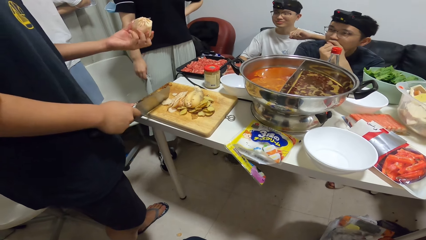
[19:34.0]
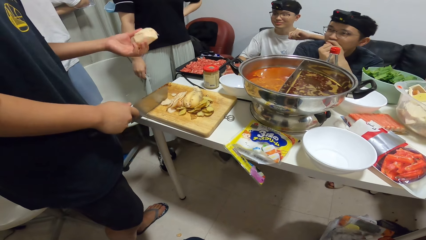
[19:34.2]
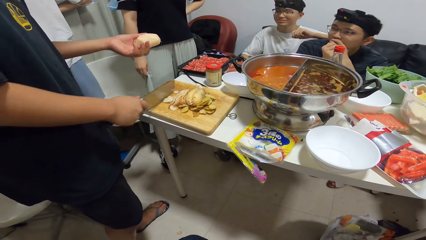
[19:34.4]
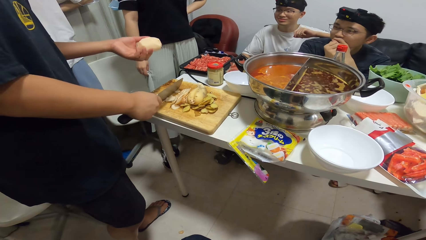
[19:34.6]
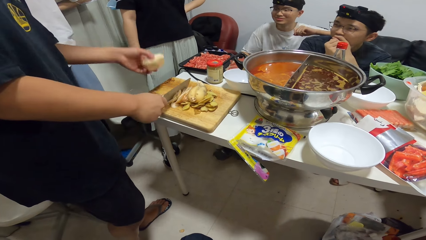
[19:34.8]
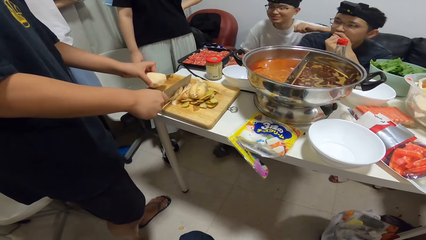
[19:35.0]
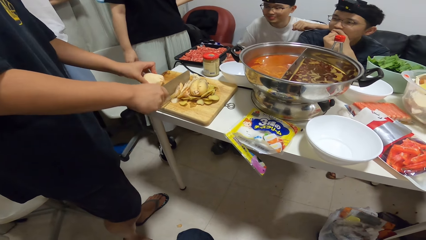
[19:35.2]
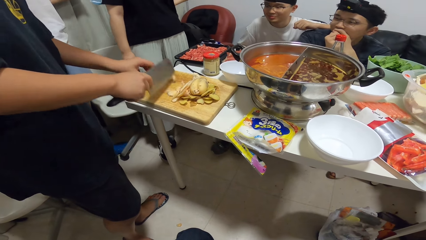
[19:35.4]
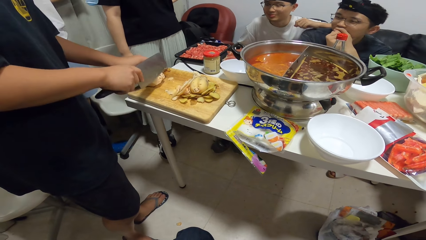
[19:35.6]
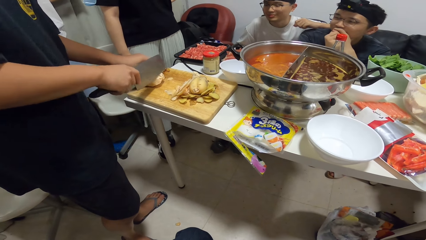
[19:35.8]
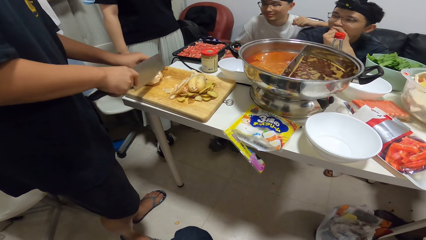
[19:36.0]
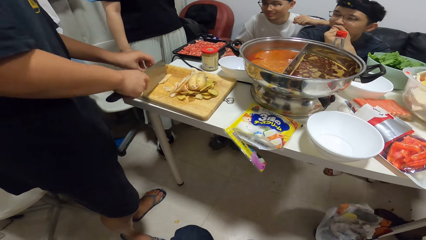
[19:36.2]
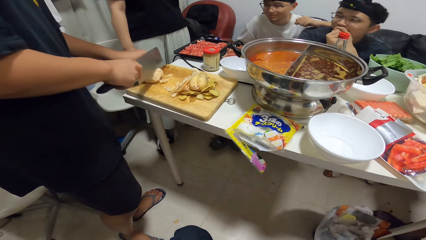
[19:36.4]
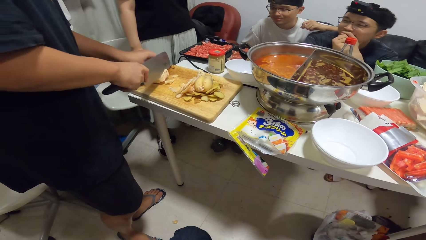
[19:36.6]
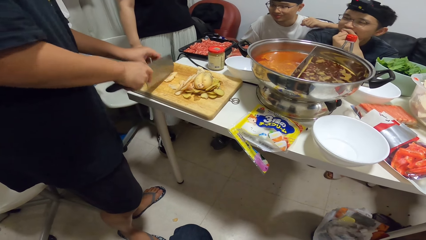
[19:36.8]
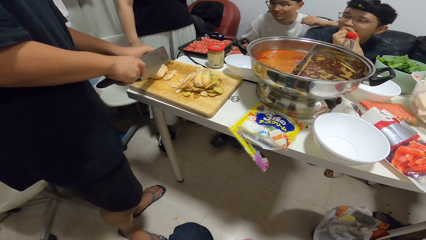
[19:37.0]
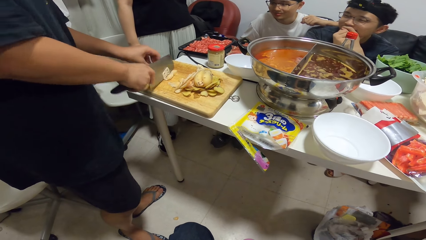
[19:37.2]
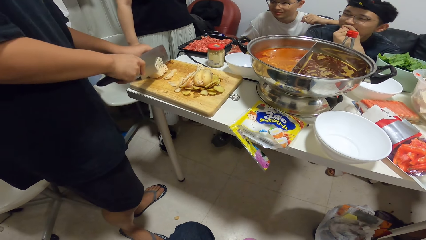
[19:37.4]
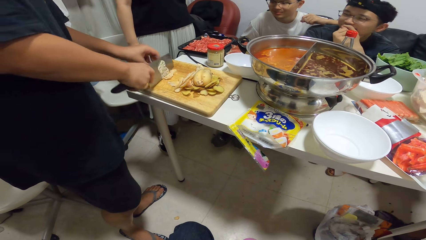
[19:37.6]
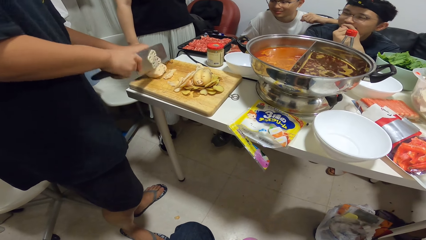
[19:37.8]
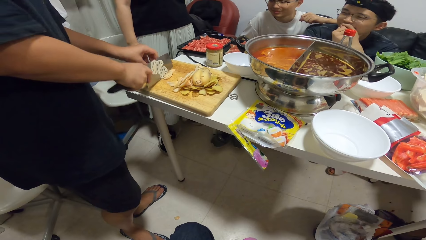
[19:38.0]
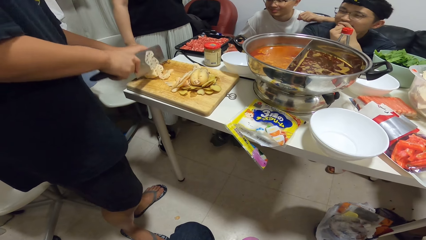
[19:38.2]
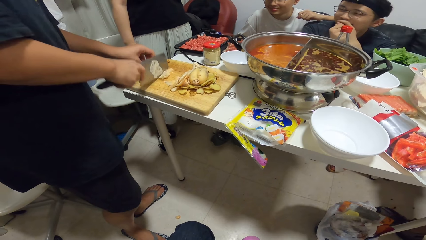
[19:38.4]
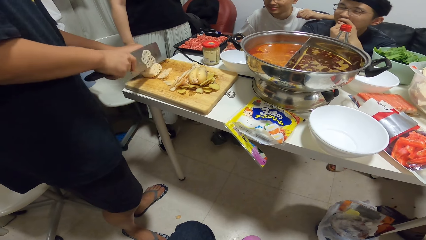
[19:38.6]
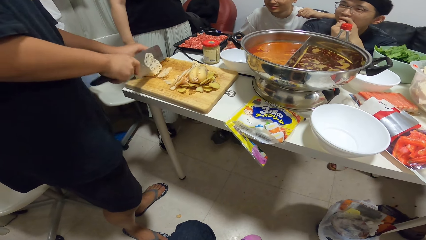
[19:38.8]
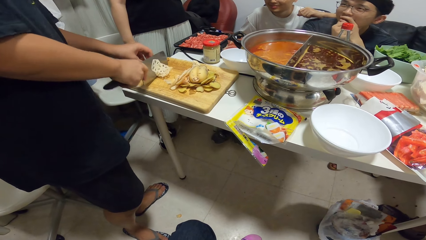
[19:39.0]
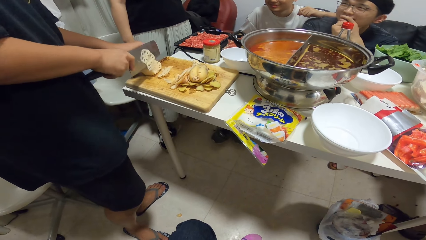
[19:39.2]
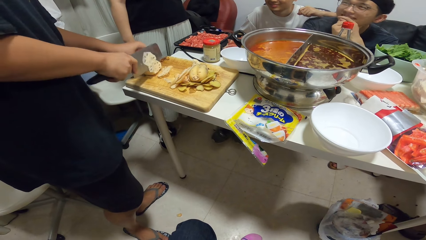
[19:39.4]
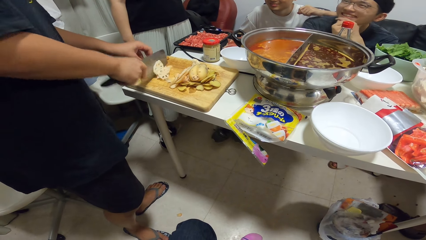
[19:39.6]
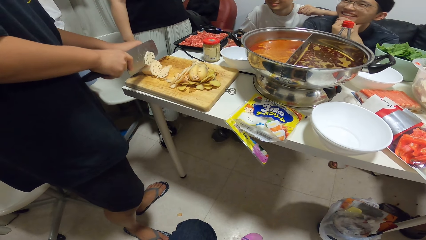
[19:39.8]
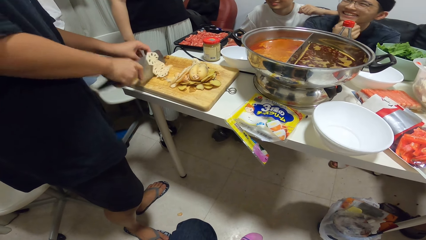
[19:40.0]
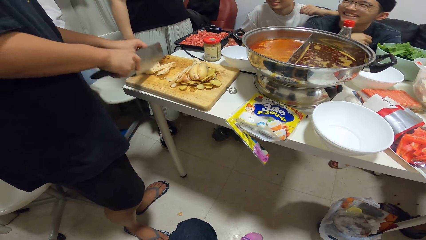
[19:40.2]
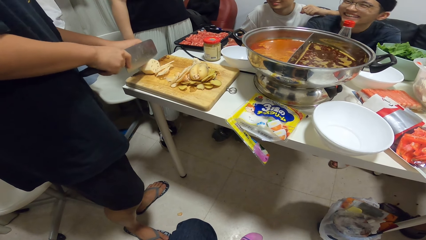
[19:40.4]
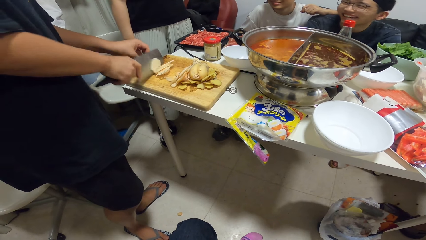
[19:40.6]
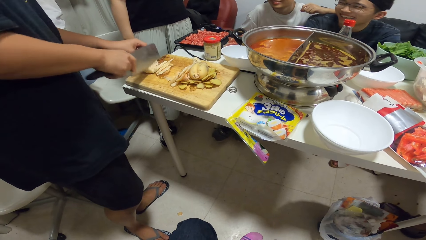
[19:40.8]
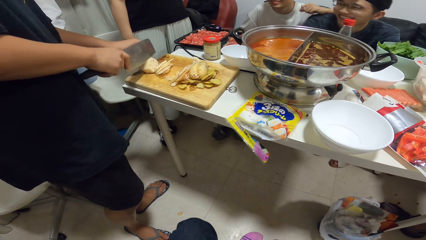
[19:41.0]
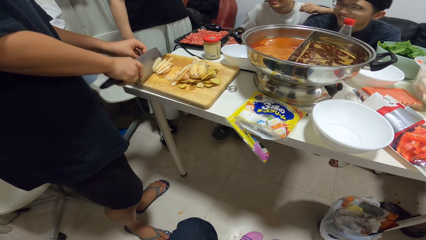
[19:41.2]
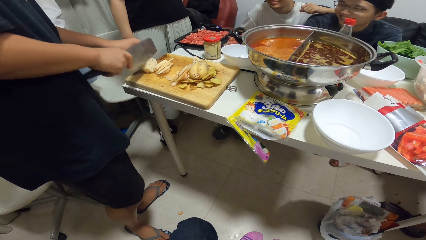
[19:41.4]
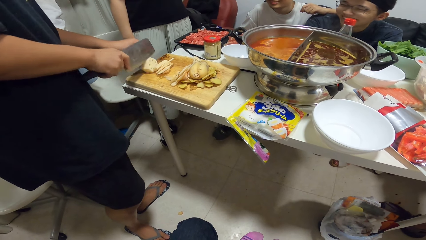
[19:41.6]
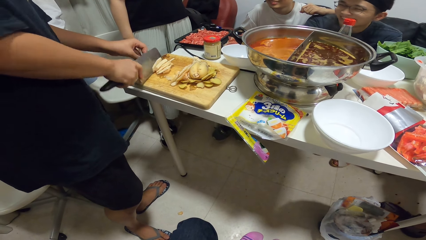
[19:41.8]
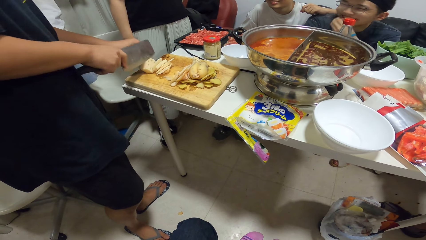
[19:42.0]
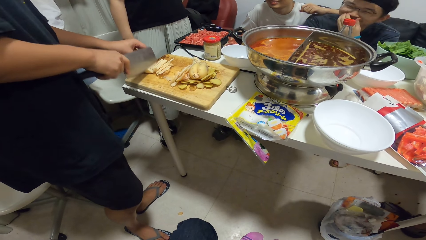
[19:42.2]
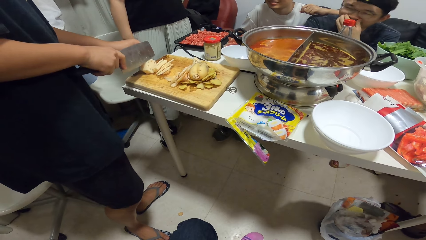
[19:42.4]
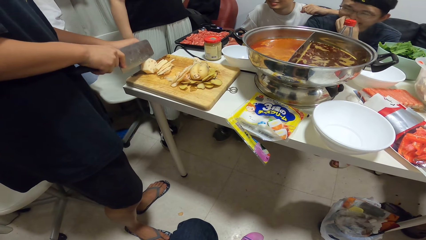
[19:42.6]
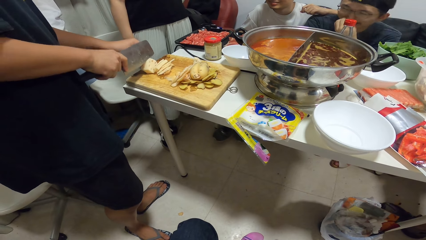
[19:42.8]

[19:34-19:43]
The man cuts the potatoes on the chopping board.

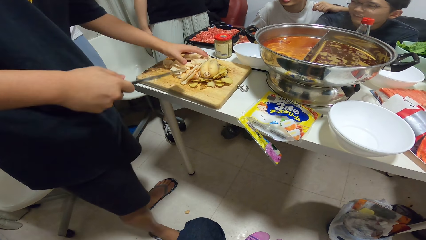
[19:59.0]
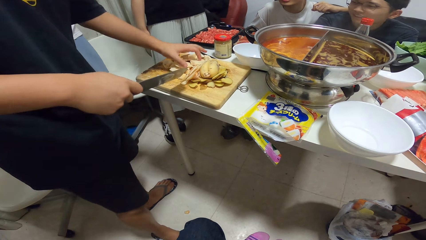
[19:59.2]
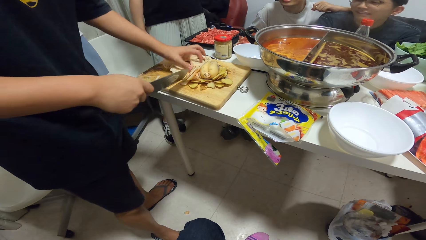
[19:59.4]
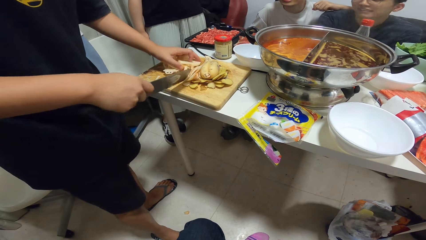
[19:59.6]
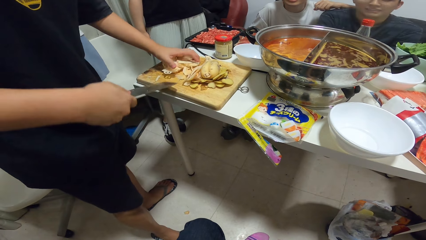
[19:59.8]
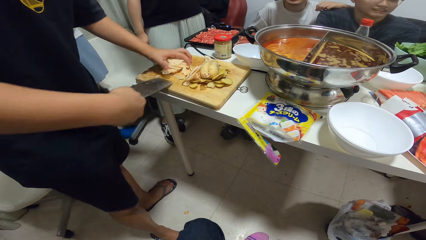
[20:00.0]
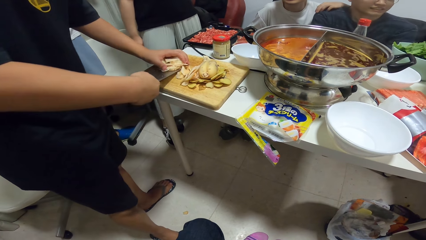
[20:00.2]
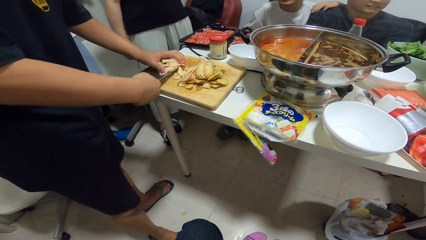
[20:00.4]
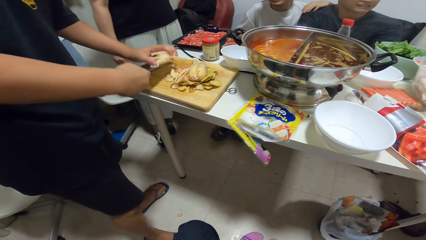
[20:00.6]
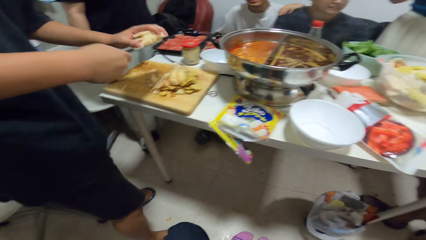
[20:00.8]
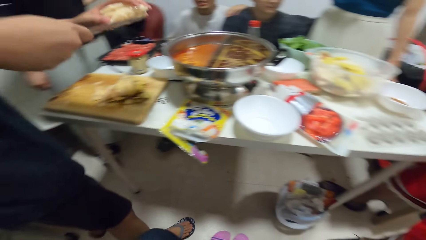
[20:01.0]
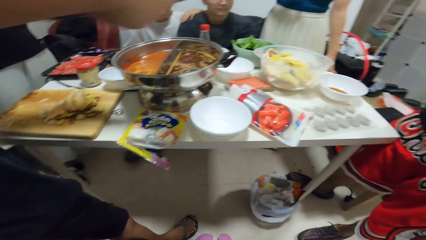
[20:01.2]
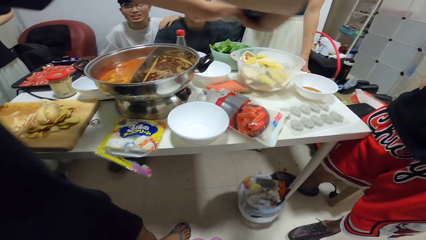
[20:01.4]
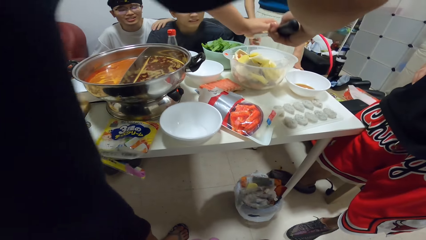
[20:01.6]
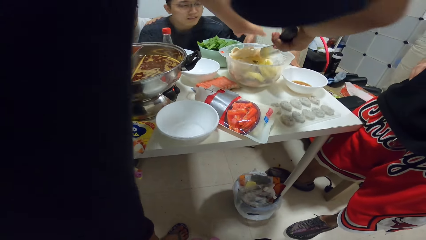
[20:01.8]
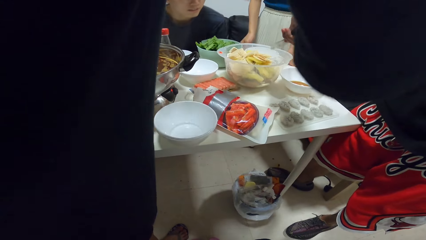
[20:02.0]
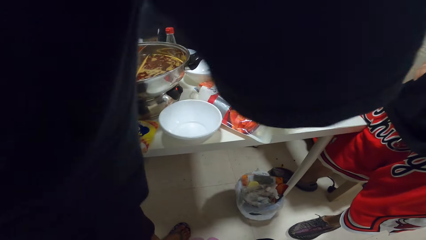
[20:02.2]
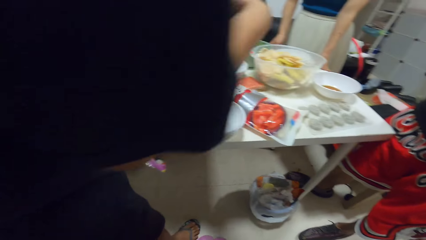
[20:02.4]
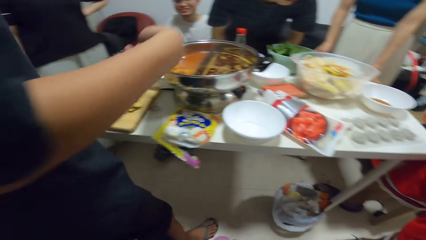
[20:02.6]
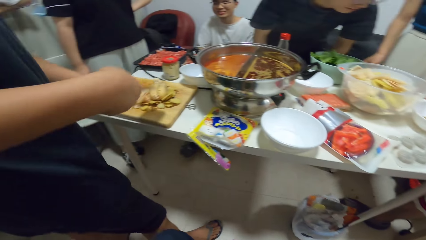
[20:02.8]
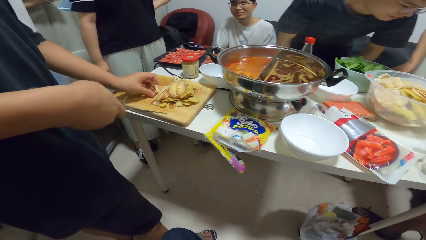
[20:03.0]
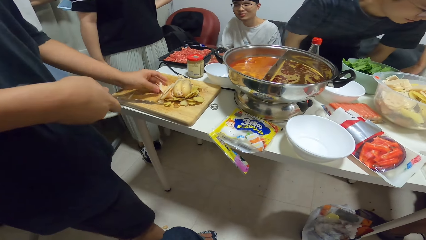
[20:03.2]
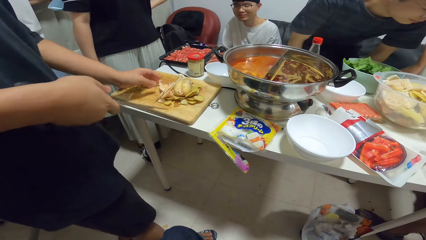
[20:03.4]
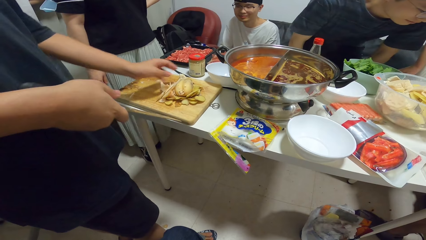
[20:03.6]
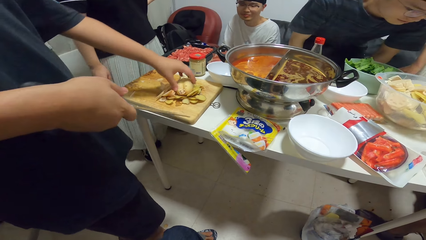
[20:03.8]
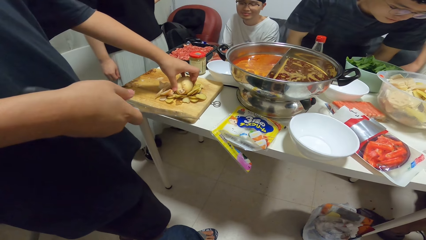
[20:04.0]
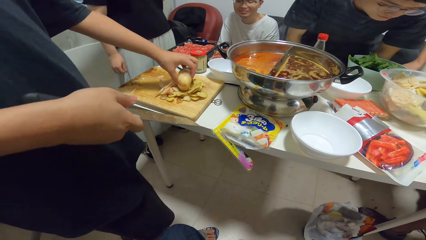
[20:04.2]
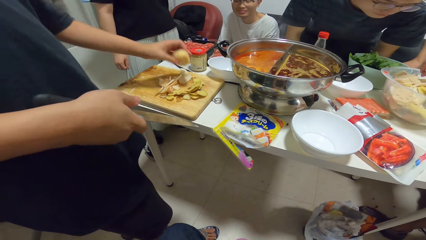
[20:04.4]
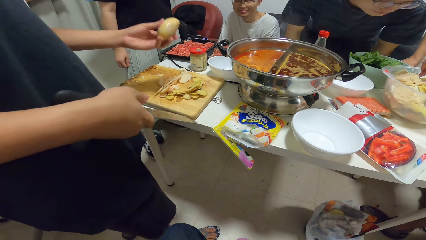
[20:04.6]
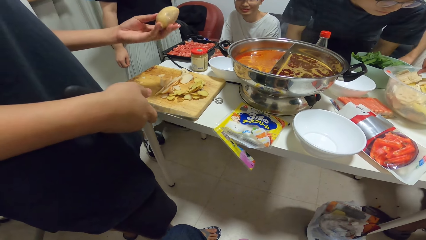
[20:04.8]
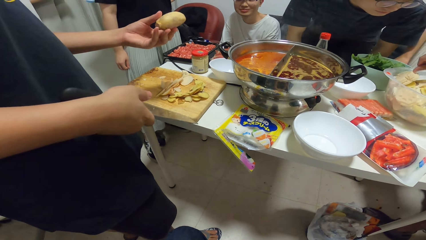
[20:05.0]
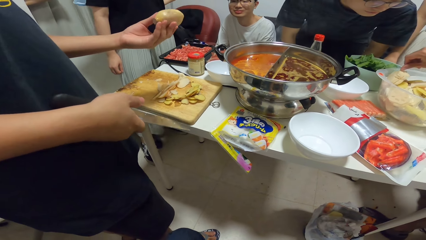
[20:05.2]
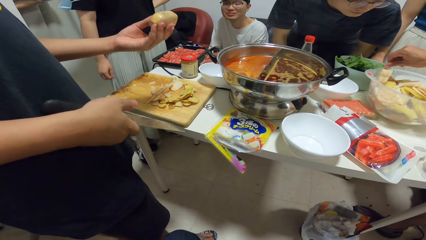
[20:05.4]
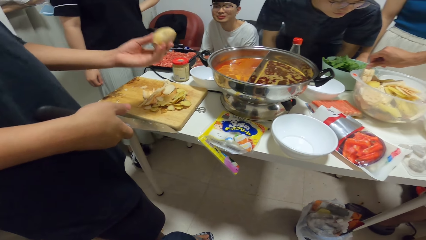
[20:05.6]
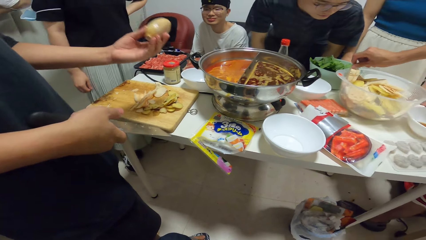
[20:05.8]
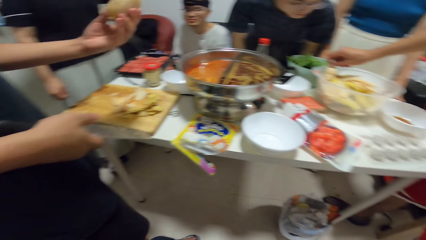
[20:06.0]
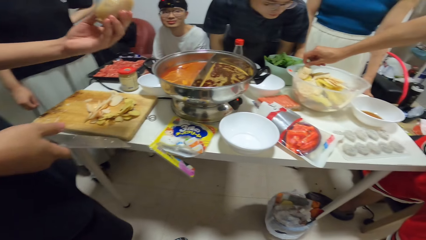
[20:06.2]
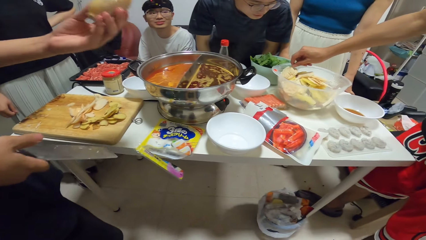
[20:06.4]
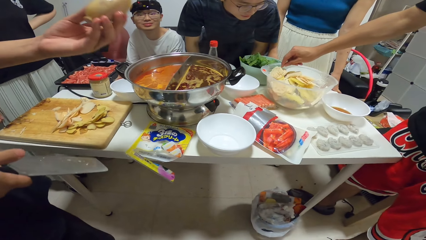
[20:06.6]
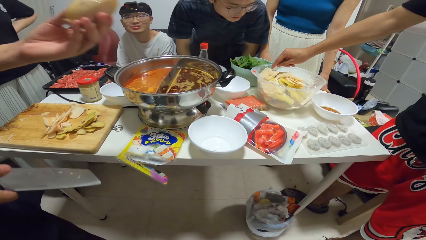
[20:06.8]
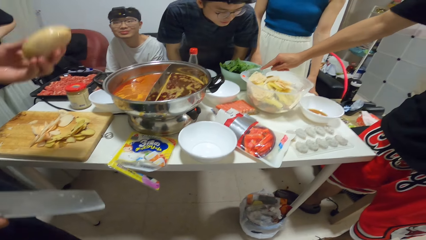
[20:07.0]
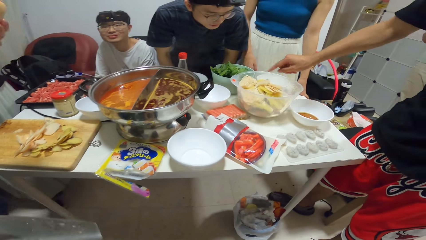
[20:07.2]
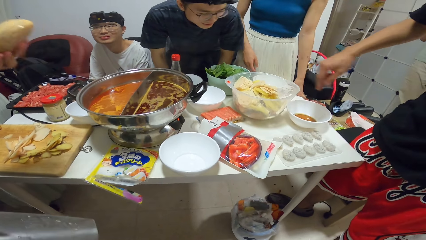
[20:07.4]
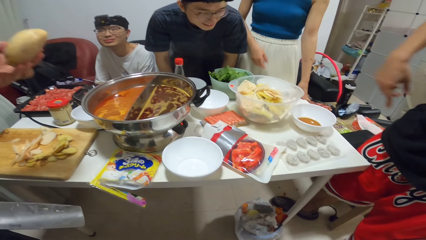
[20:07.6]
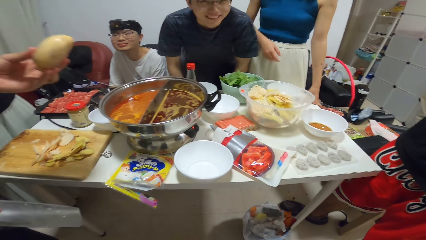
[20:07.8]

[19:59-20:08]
The man gathers the chopped potatoes on the chopping board with both hands and puts the chopped potatoes into a plastic bowl on the table. The man picks up a third potato on the chopping board with his left hand. Another man touches the potatoes in the bowl with his right hand.
